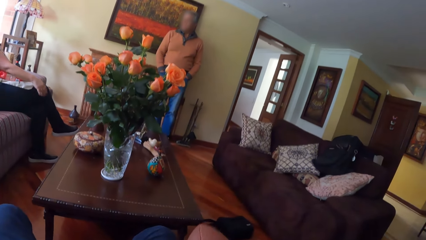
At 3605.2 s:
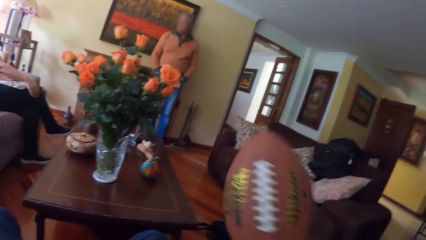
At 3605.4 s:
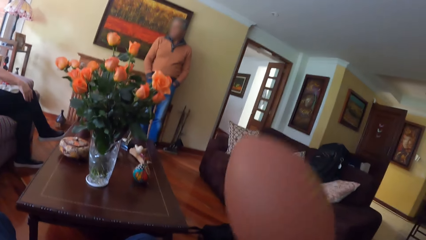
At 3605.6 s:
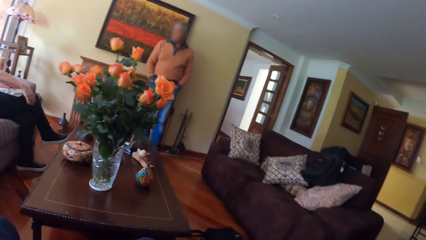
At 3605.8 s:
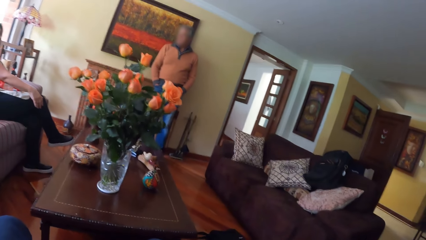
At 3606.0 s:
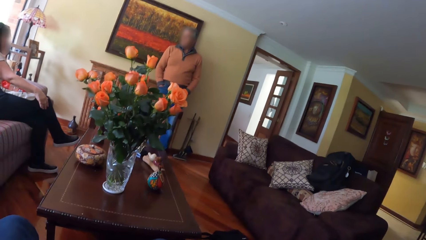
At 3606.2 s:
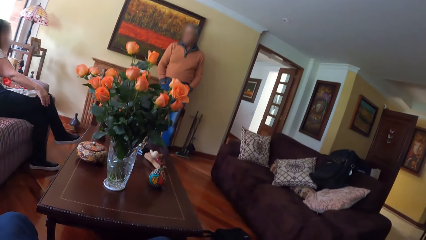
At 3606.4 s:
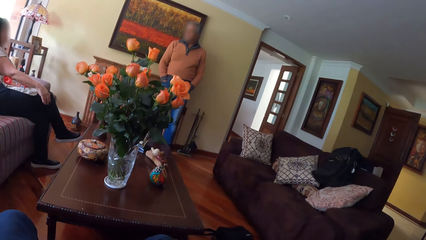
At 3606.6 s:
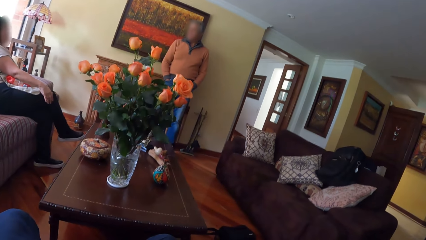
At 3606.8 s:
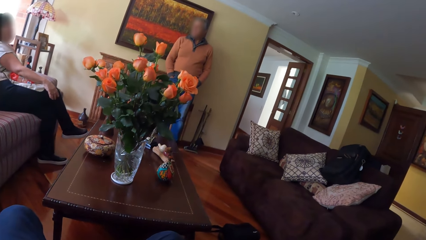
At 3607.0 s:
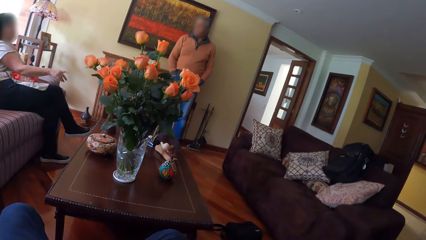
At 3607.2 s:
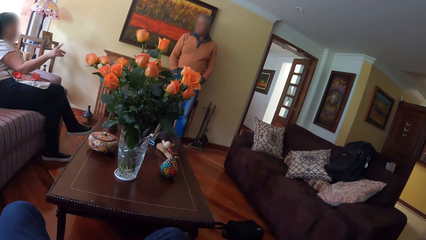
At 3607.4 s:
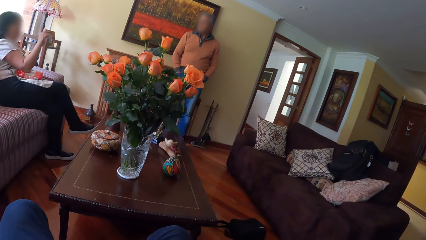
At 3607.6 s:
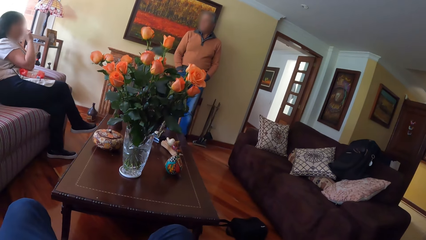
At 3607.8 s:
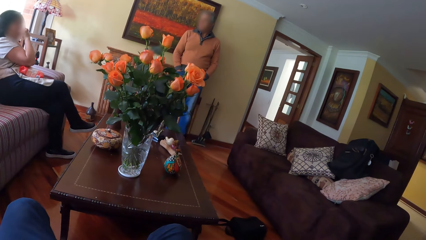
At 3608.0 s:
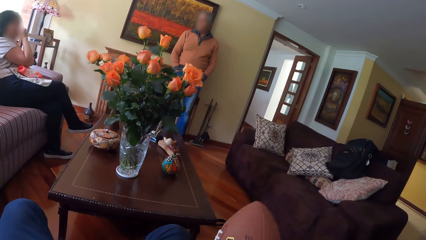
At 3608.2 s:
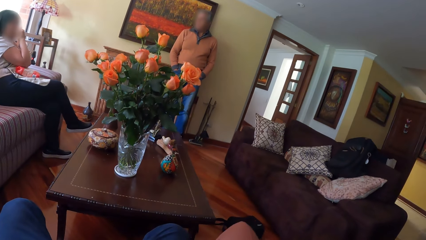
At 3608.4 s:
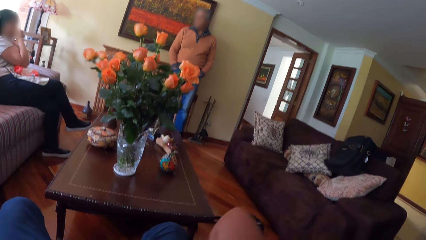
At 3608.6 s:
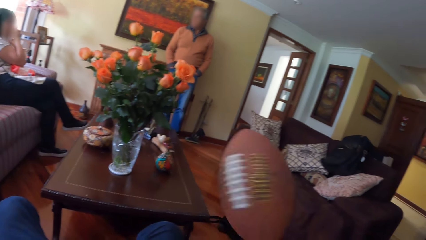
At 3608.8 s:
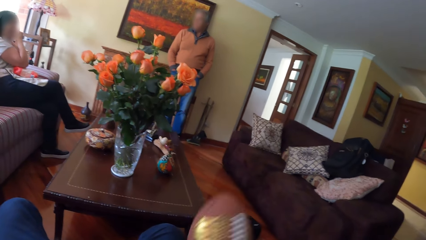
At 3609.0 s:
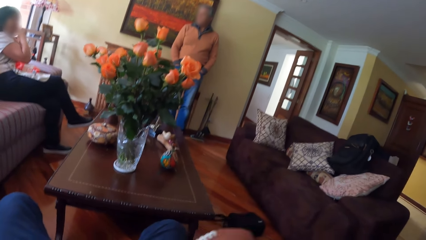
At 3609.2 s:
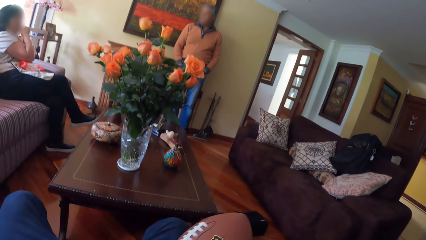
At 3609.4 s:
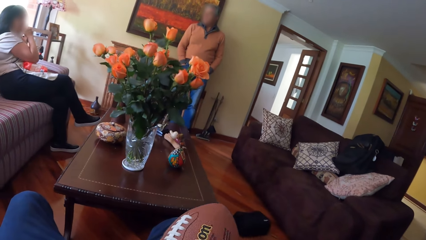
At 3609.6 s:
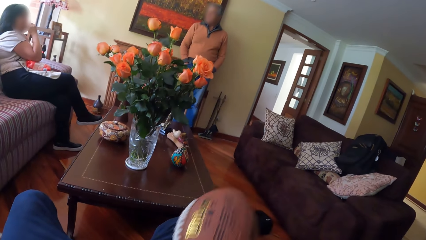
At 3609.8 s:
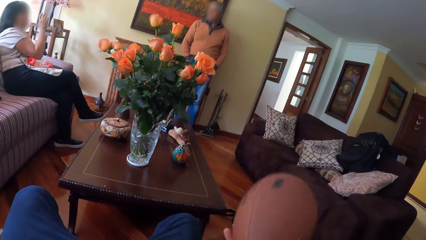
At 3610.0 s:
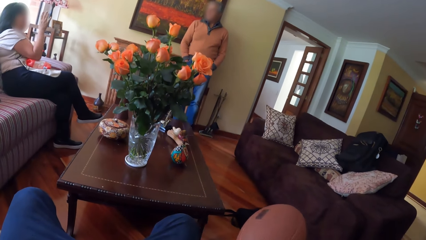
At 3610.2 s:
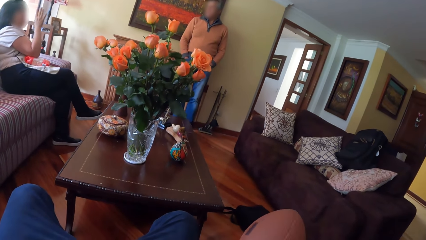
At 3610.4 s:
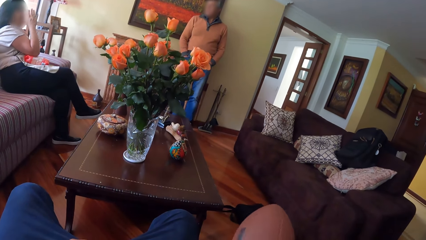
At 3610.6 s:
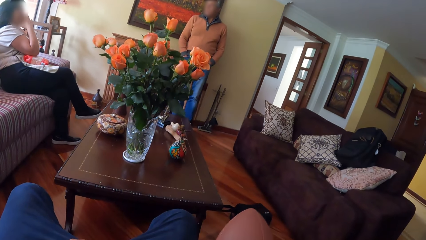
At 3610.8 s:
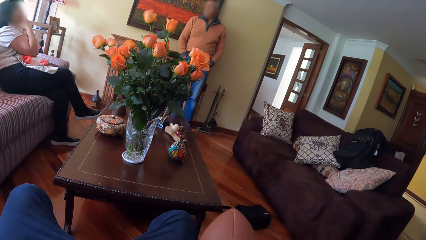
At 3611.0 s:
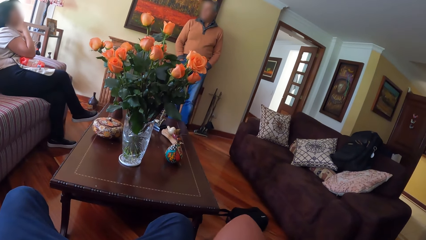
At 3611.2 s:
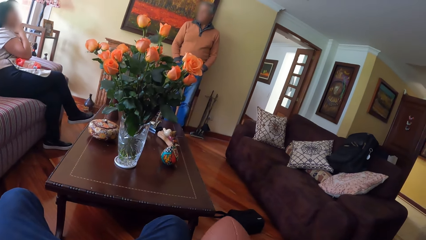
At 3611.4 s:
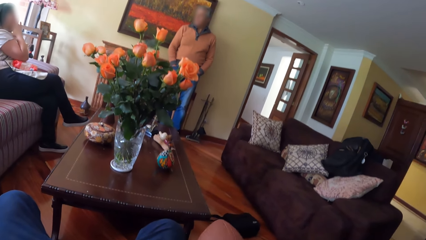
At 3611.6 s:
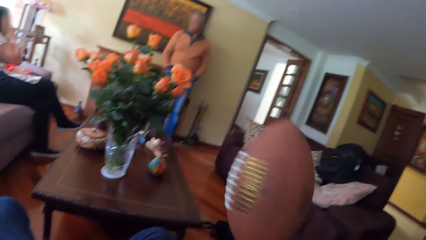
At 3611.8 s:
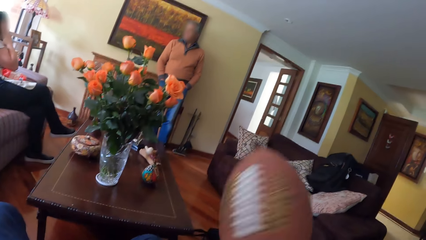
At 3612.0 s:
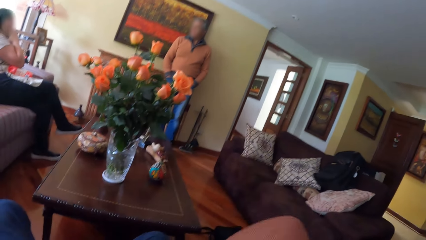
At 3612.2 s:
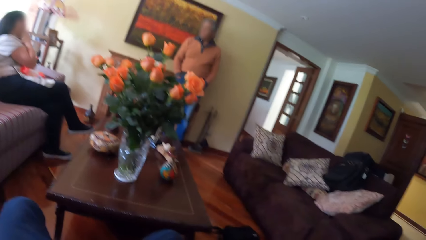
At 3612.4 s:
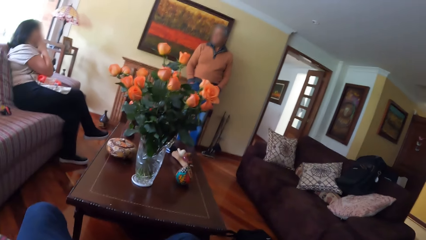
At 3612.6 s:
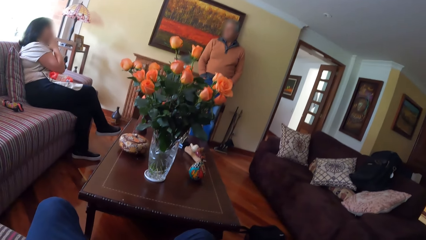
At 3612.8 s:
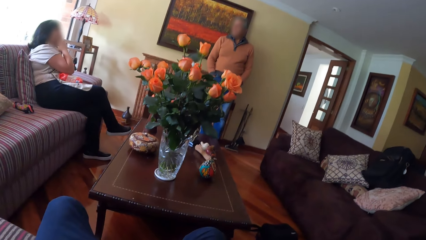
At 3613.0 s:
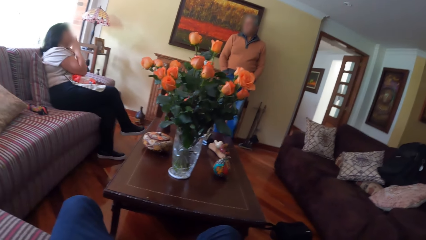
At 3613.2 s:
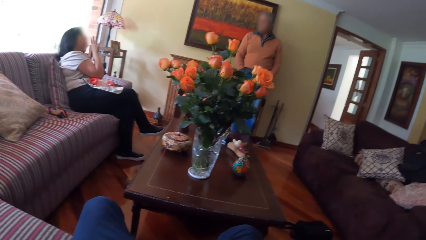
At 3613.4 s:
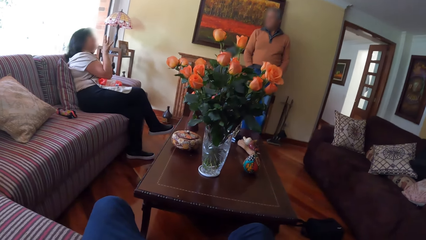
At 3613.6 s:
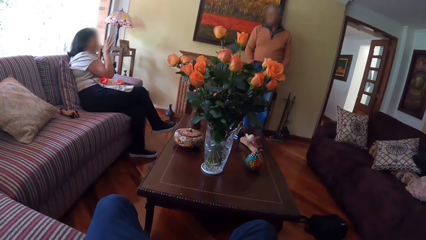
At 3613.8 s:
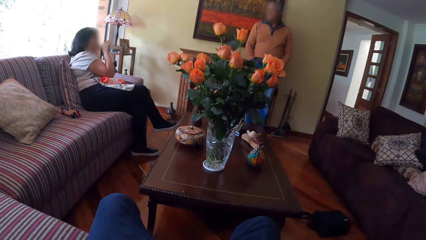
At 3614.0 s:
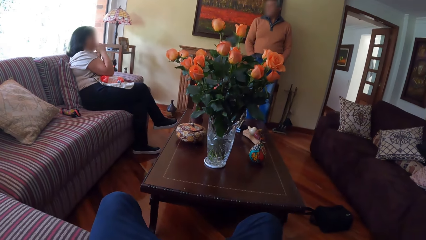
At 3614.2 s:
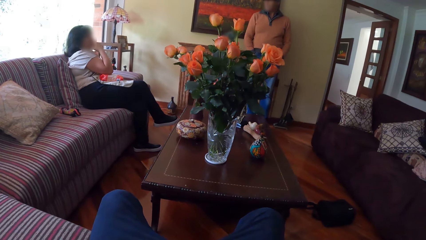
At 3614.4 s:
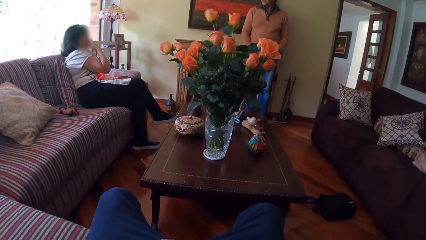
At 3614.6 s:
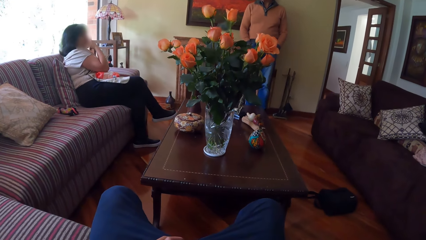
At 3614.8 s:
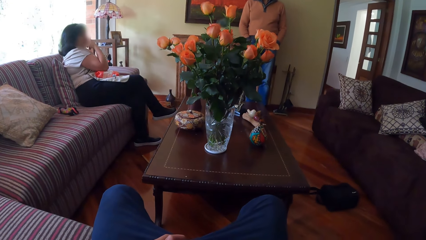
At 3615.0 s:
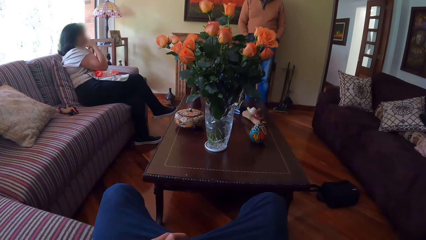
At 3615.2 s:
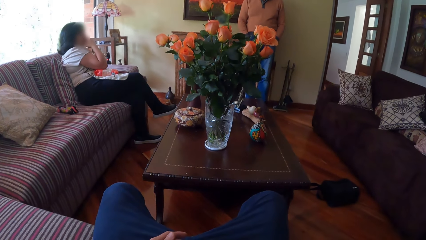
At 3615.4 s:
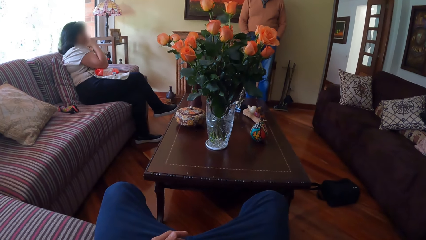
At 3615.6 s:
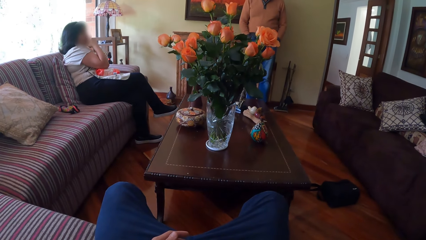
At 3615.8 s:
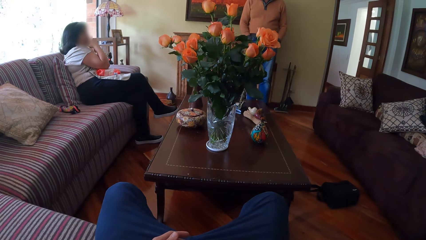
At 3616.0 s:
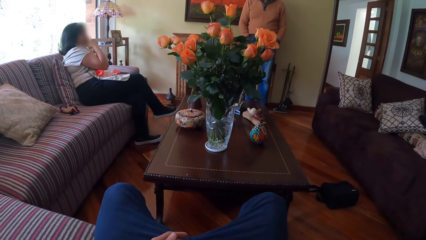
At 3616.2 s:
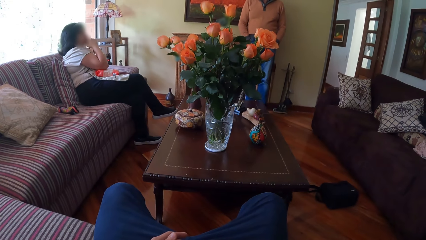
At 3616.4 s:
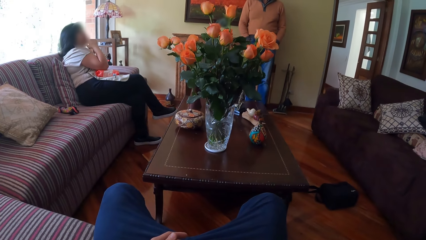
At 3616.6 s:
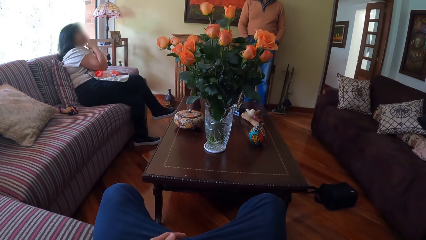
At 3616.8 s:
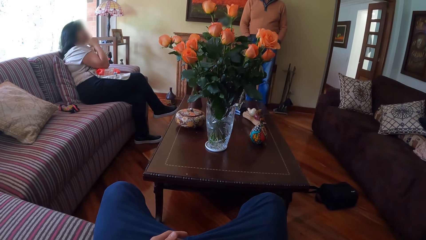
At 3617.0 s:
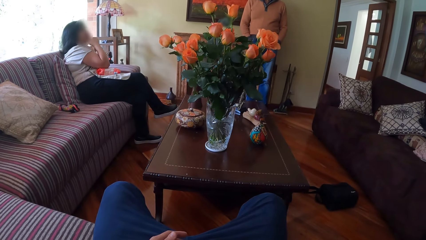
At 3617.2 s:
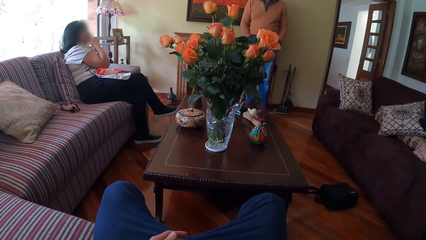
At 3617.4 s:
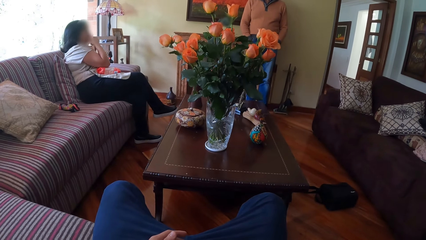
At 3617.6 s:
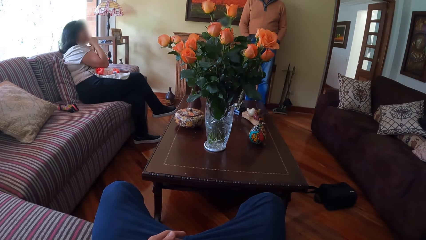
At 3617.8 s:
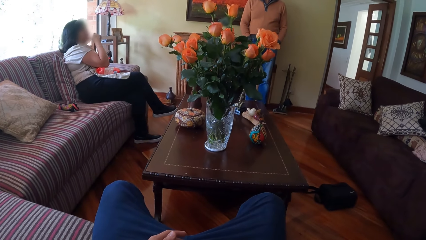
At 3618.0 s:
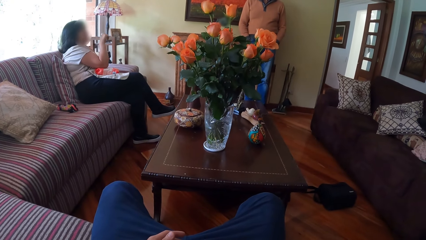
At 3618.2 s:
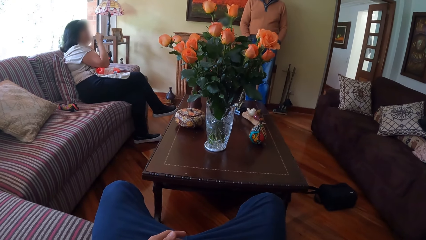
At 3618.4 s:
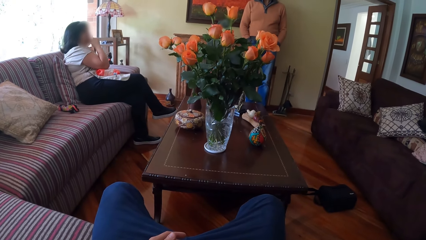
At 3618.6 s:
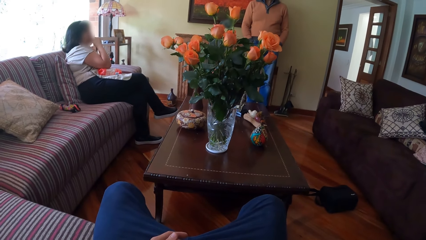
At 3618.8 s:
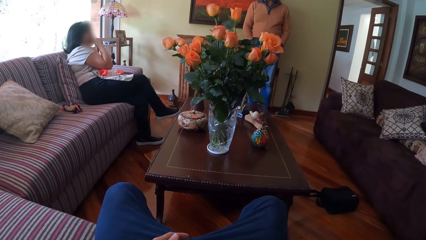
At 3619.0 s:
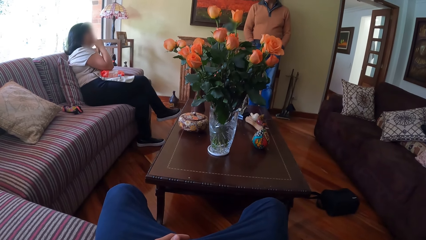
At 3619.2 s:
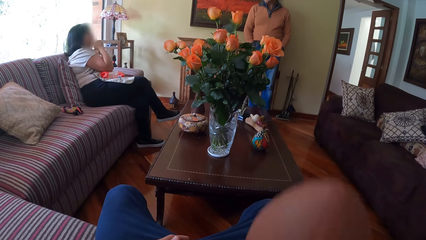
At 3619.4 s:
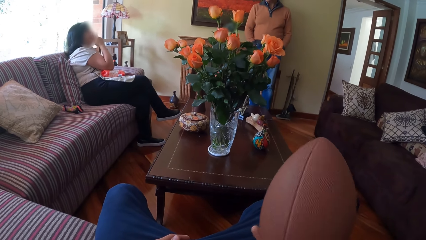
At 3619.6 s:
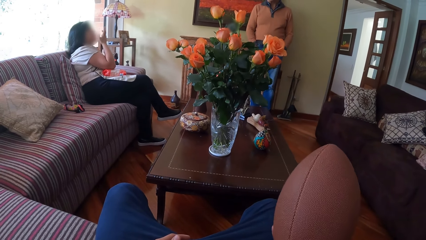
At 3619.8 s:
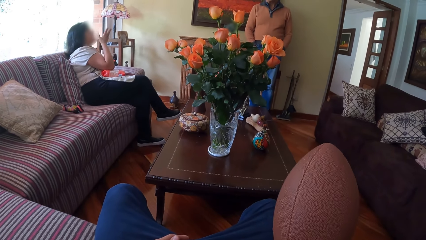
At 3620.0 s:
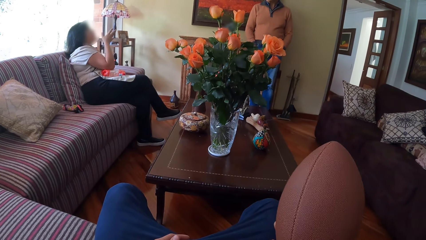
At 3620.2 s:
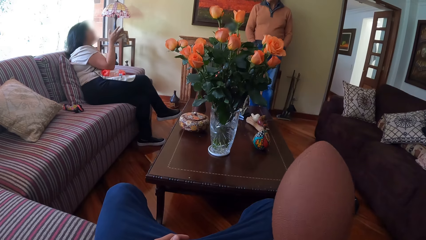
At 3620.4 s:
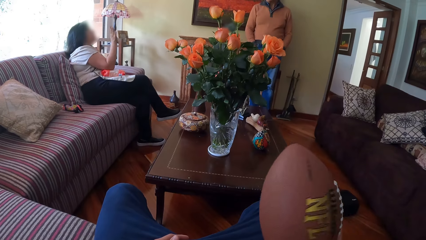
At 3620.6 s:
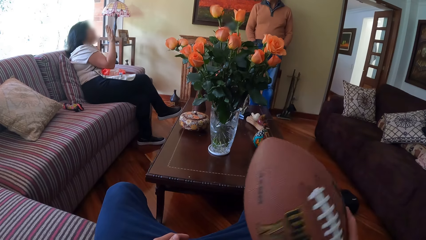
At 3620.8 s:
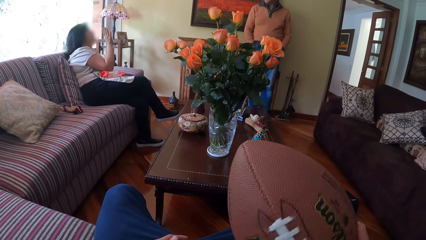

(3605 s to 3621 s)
The camera wearer tosses the pigskin with his right hand. He tosses the pigskin again. He holds the pigskin with his right hand. He turns the pigskin with his right hand.
